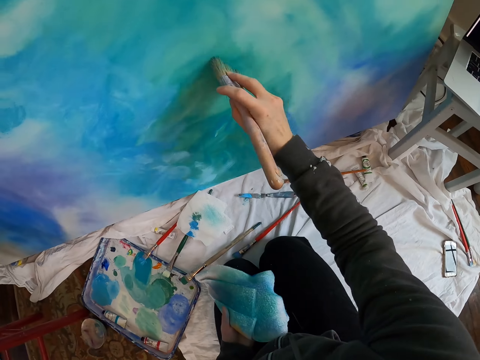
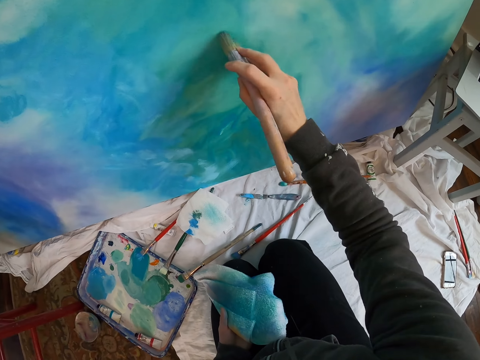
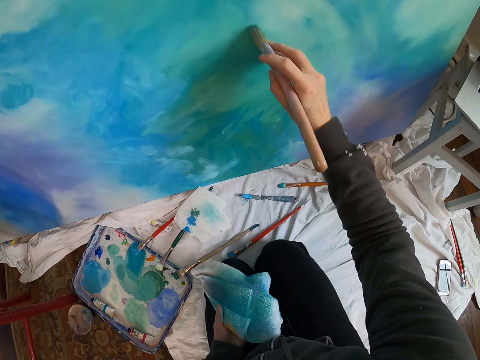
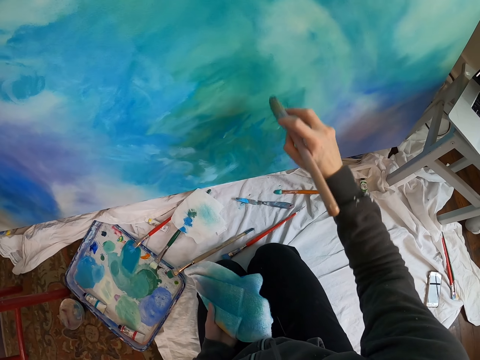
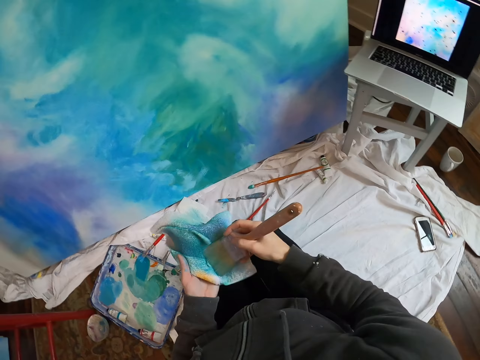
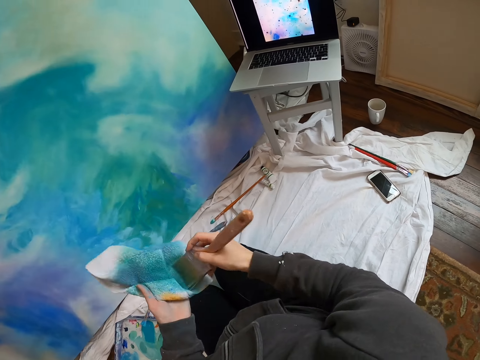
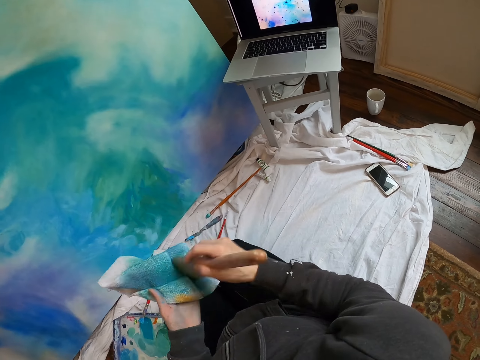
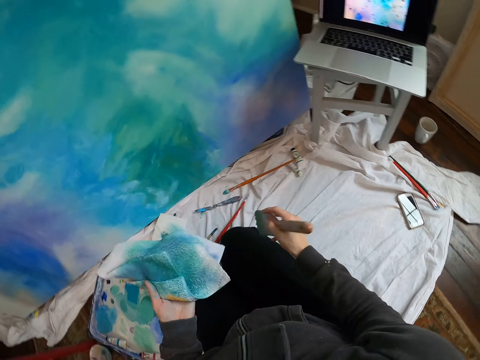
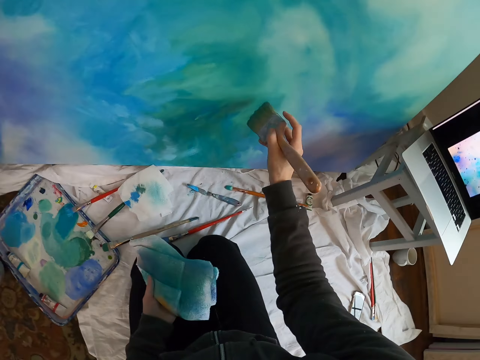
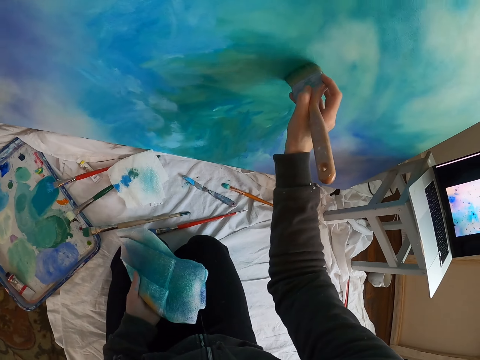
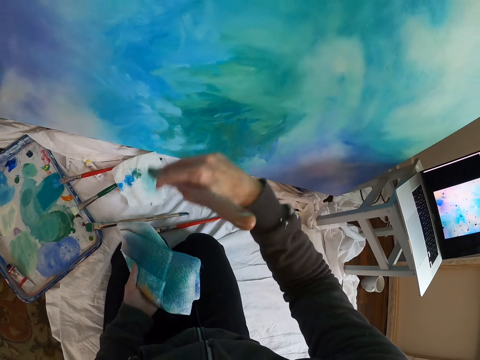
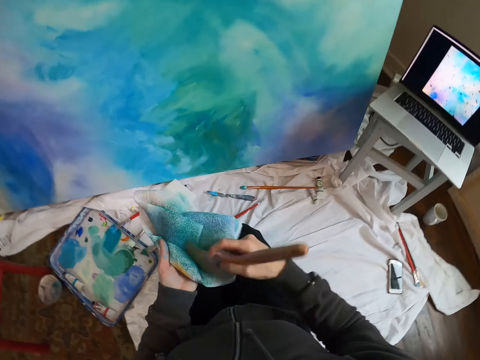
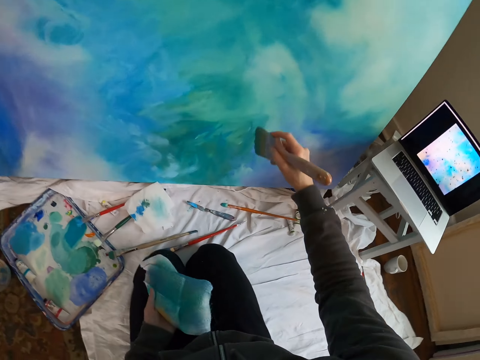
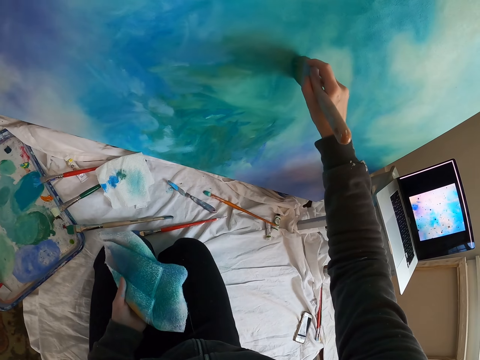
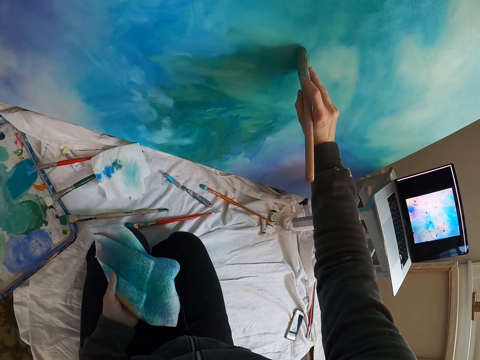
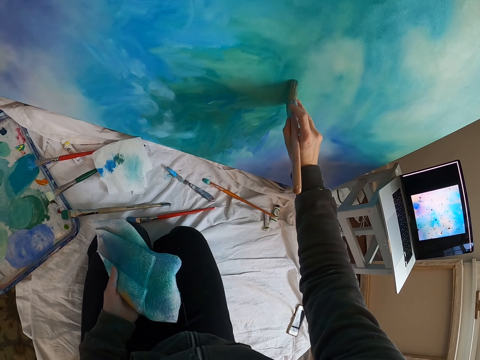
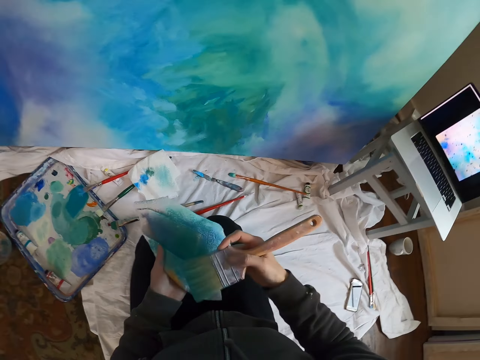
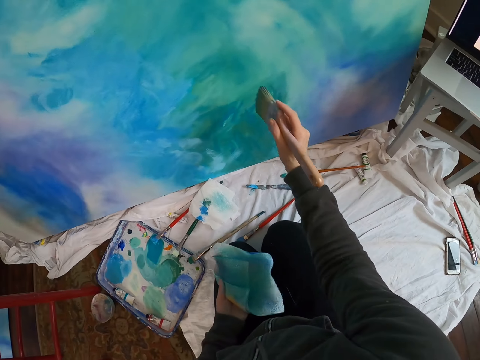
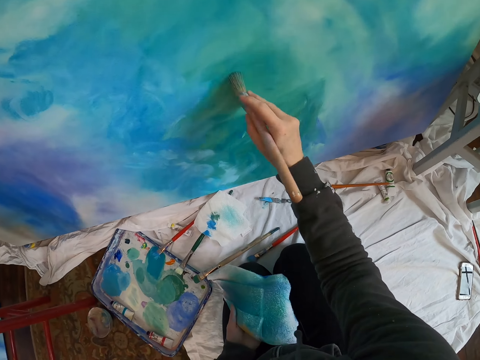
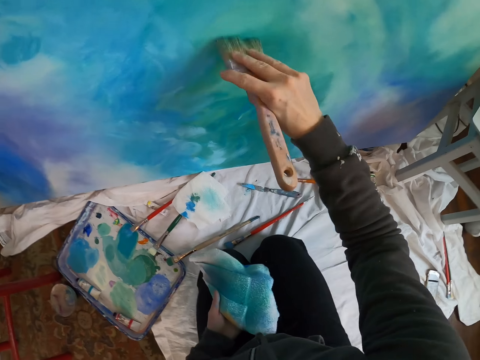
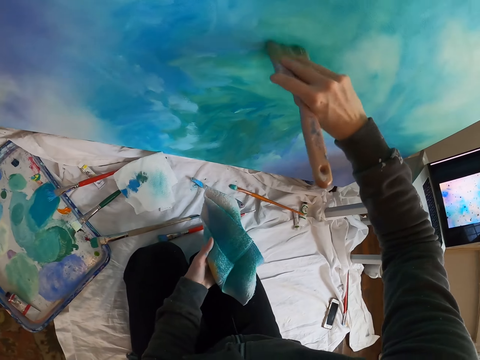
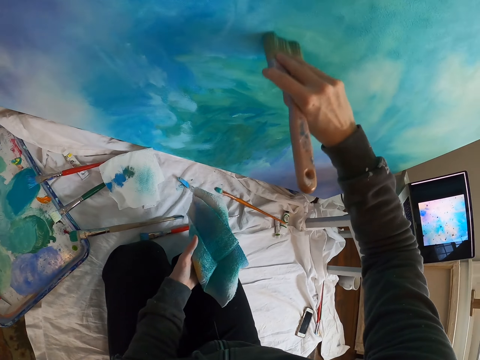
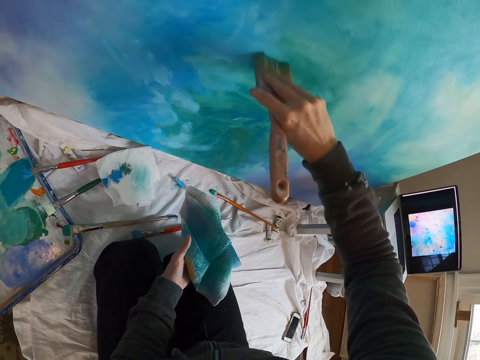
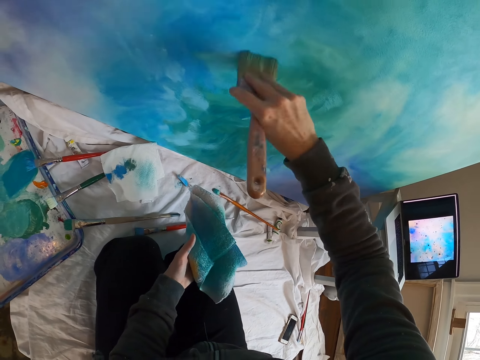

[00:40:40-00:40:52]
The camera wearer wipes the brush on the piece of cloth. They paint on the art board with a paint brush. They brush off on the cloth. They paint on a canvas. They brush off on the cloth. They paint on the canvas.

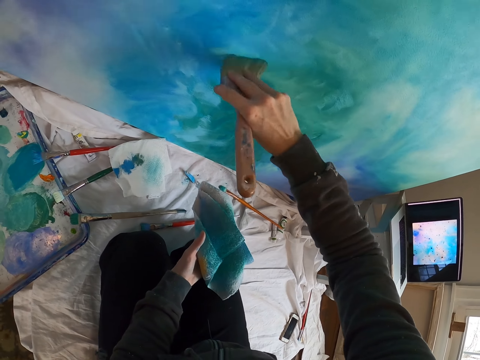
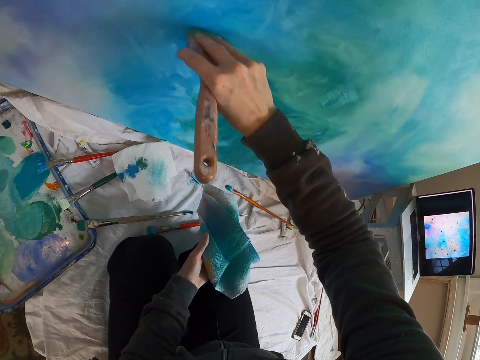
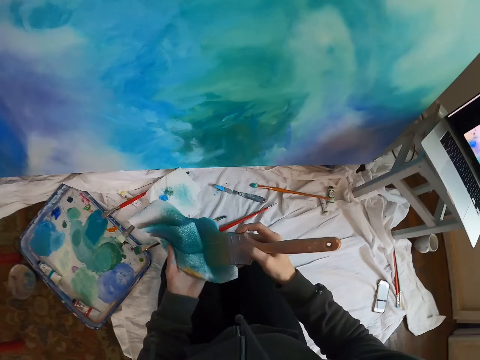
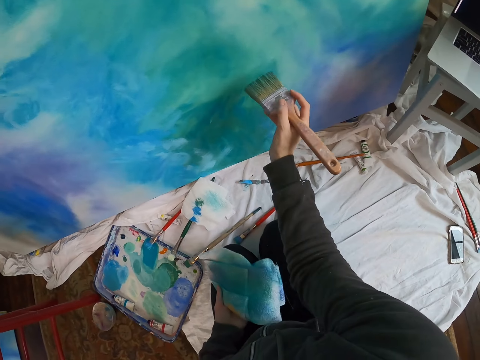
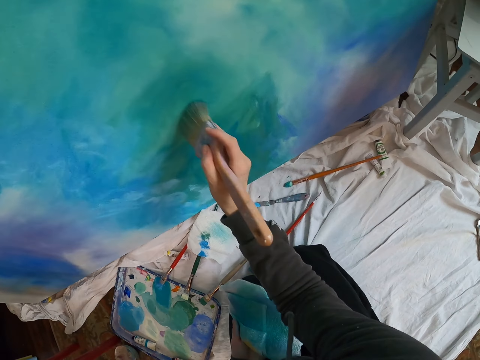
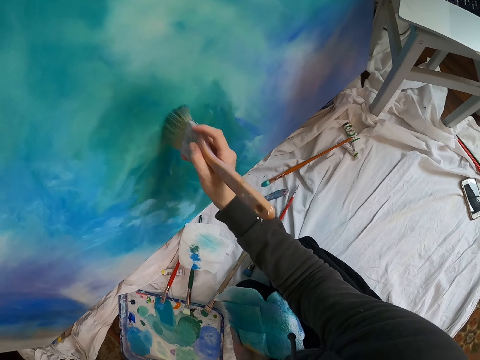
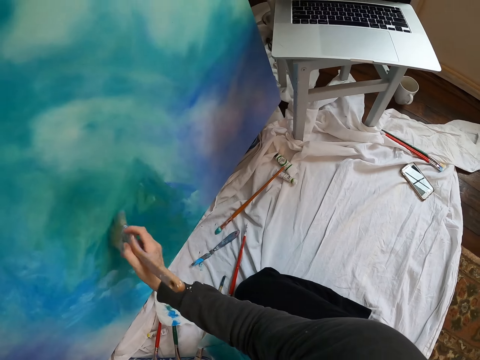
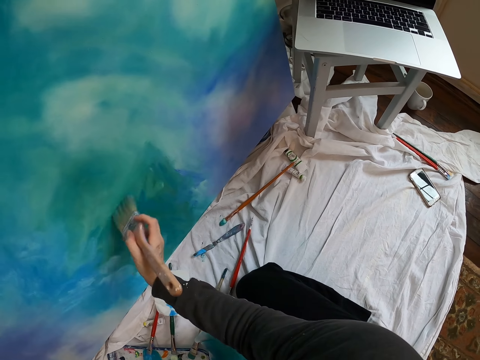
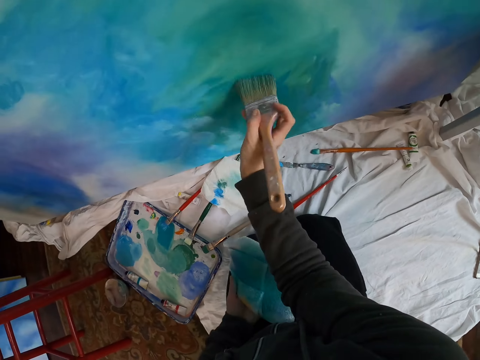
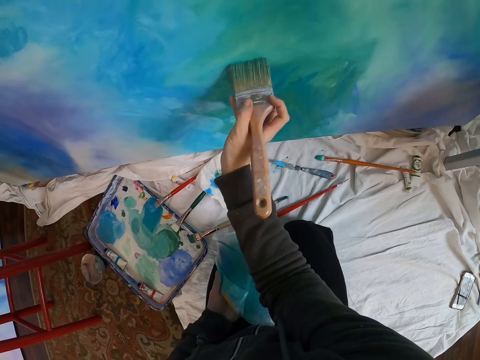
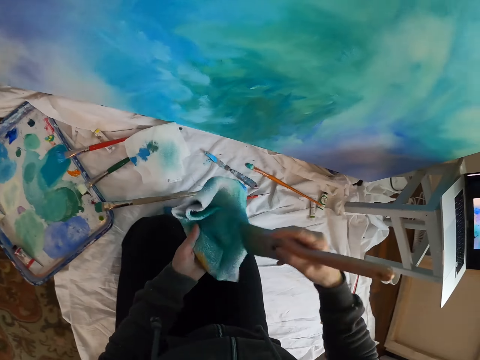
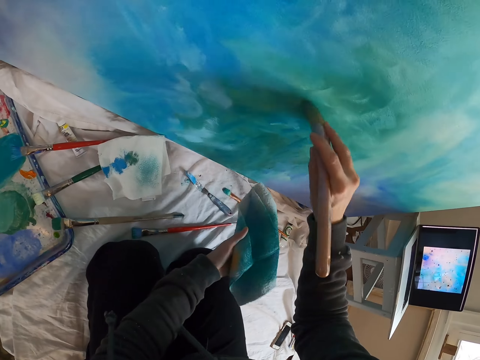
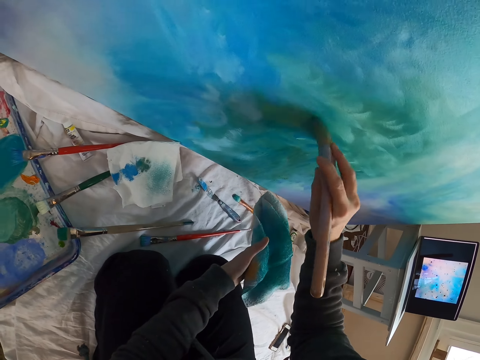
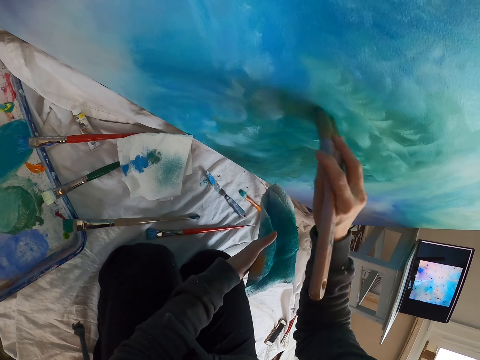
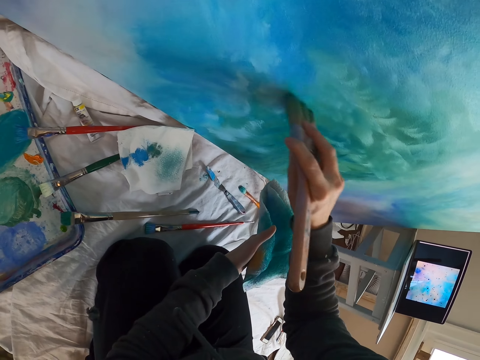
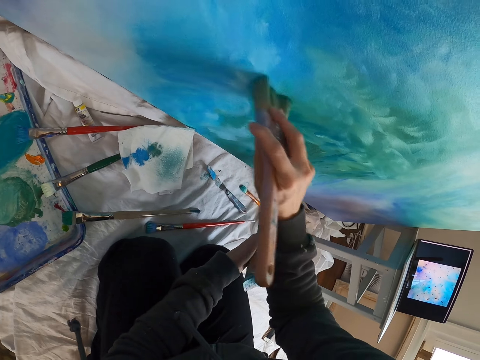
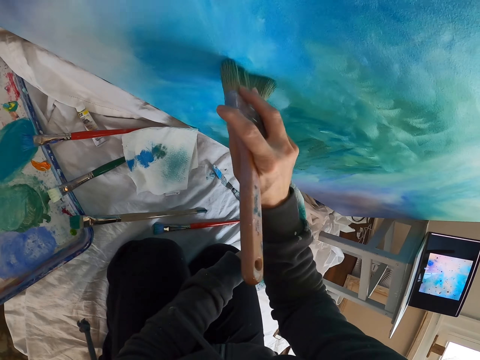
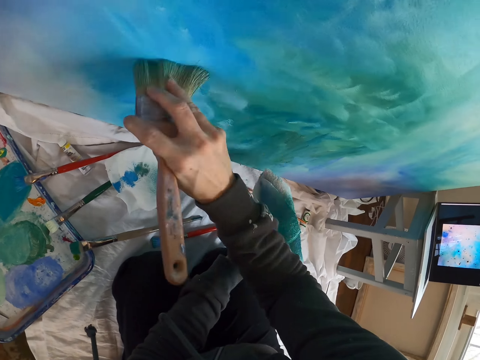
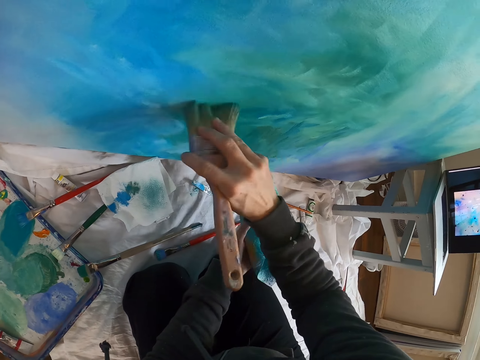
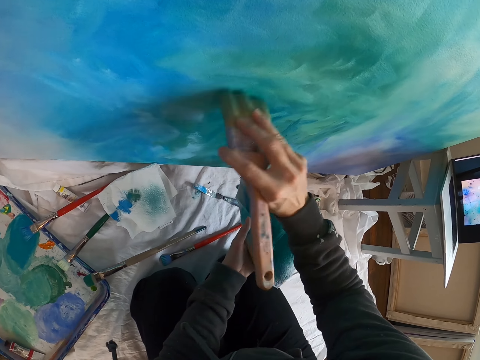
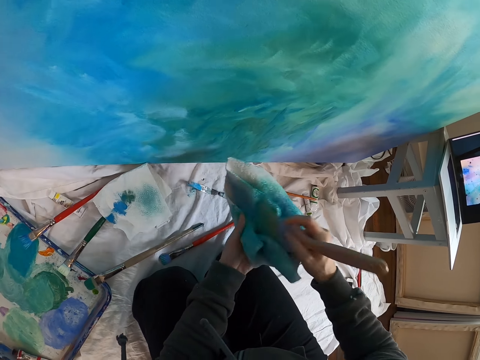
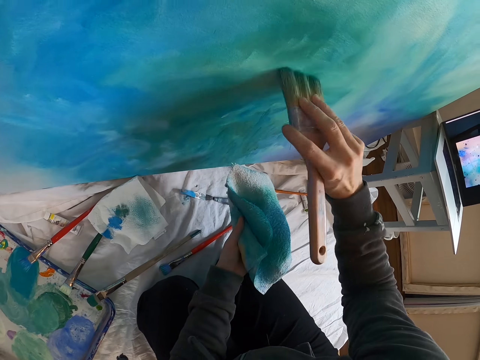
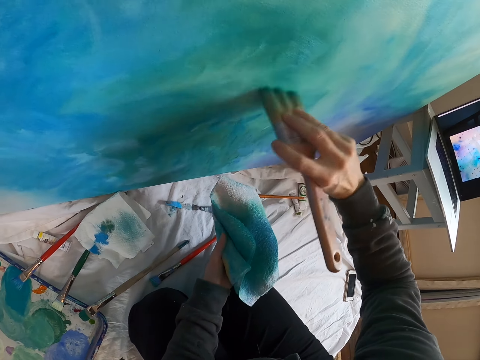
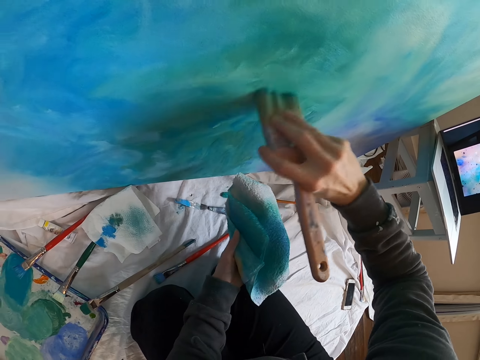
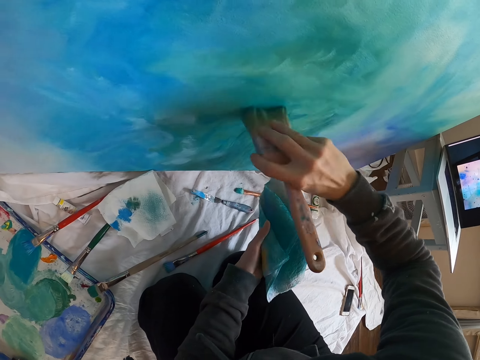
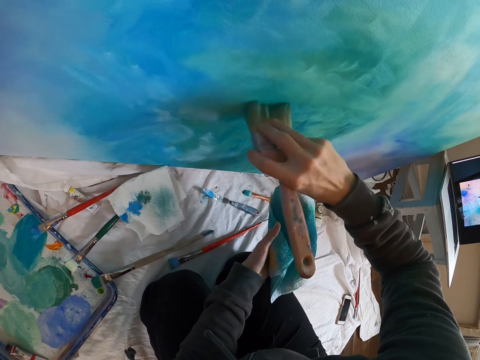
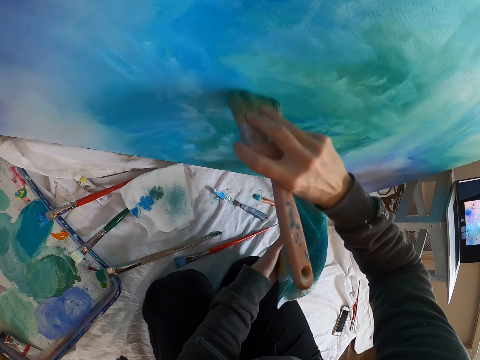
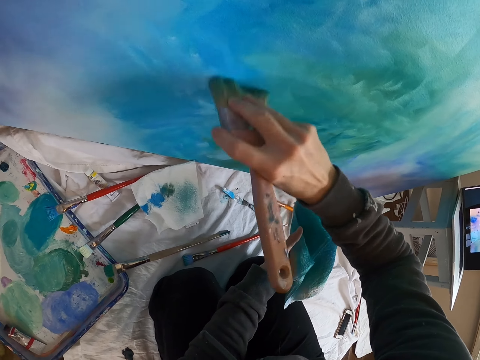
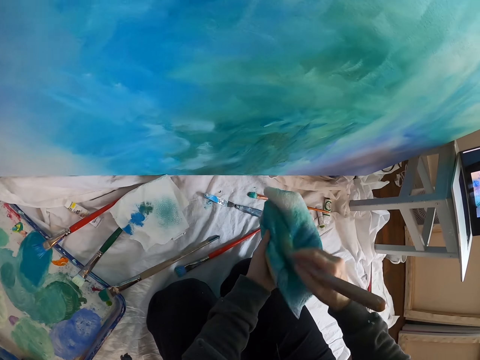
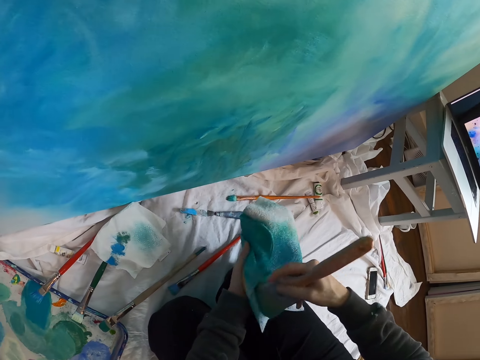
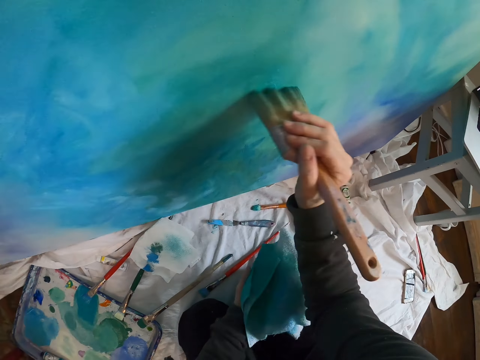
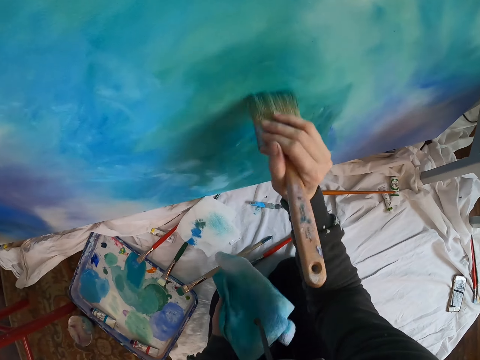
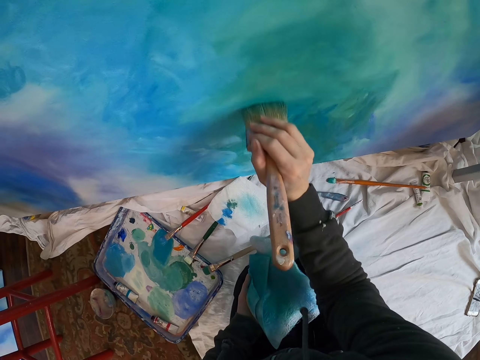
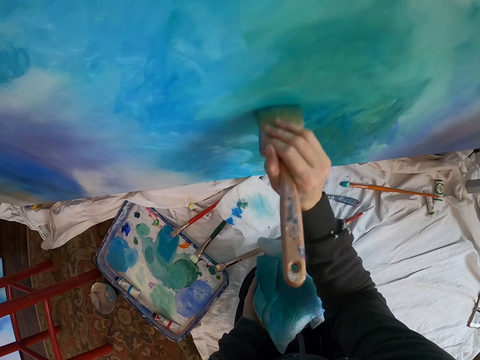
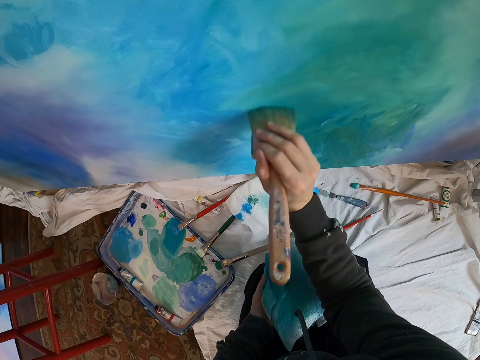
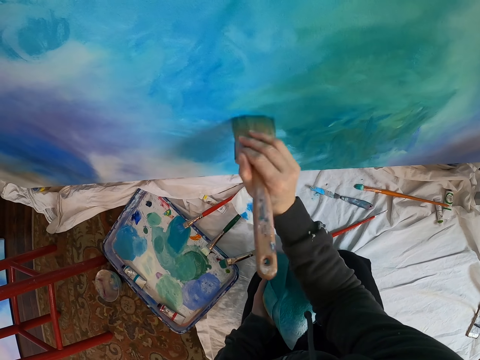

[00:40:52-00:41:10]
The camera wearer wipes the brush on the piece of cloth. They paint the art board with the paint brush. They look at the laptop. They paint the art board with the paint brush. They wipe the brush on the piece of cloth. They paint the art board with the paint brush. They wipe the brush on the piece of cloth. They paint the art board with the paint brush. They wipe the brush on the piece of cloth. They paint the art board with the paint brush.
